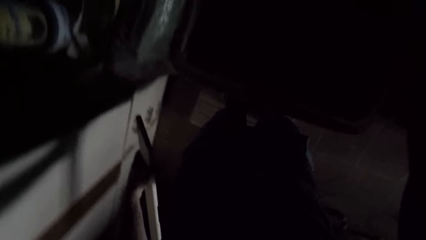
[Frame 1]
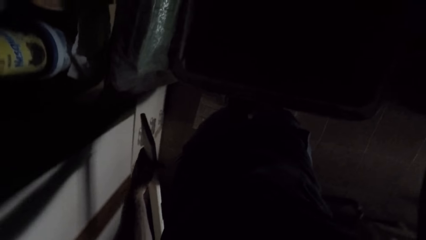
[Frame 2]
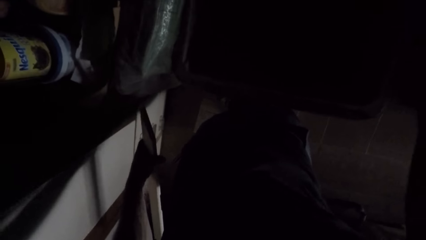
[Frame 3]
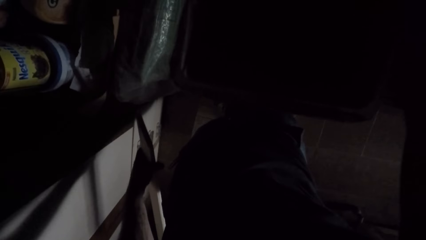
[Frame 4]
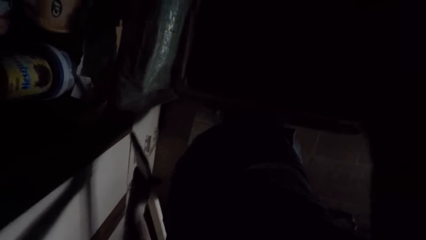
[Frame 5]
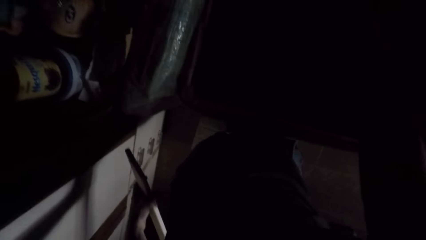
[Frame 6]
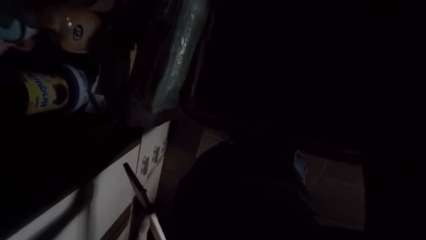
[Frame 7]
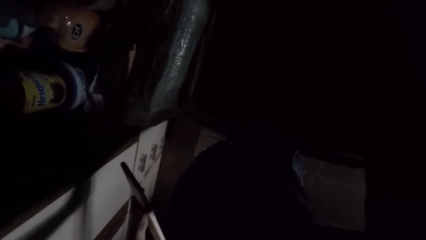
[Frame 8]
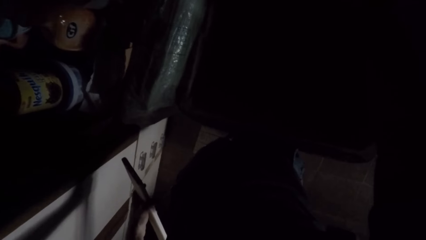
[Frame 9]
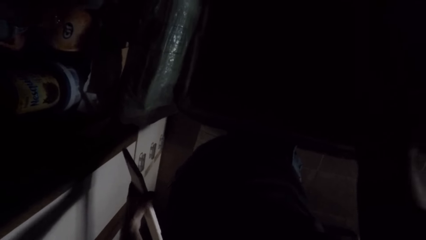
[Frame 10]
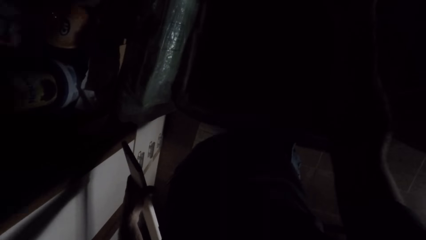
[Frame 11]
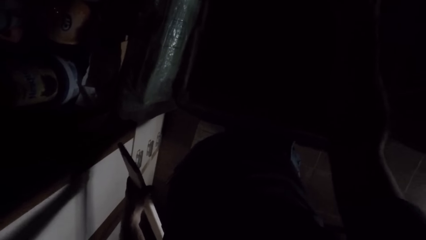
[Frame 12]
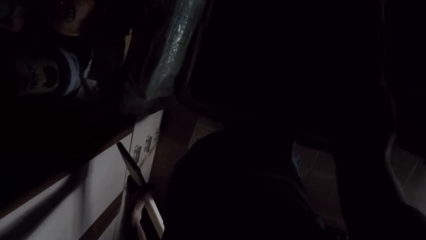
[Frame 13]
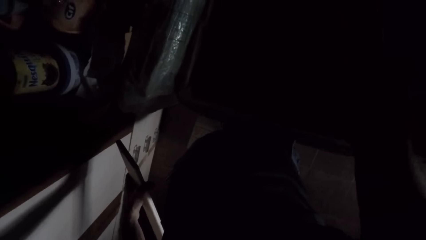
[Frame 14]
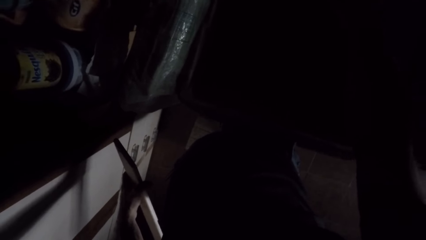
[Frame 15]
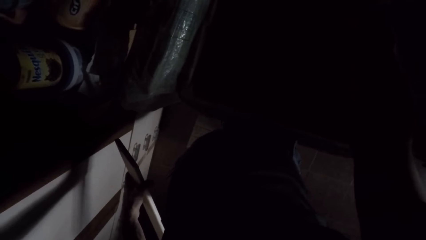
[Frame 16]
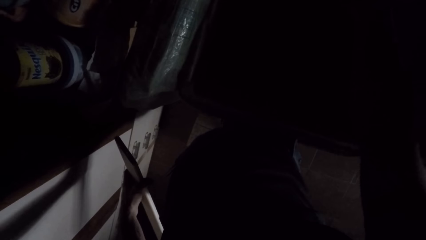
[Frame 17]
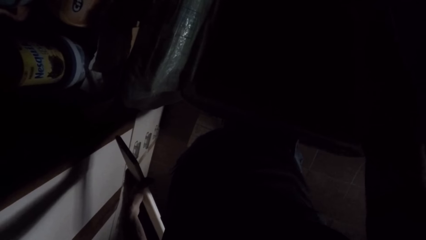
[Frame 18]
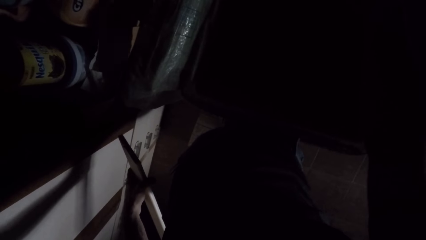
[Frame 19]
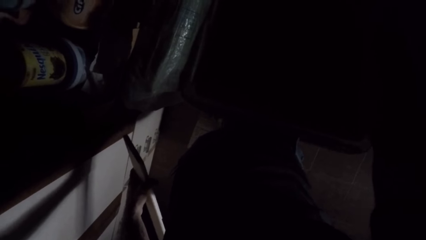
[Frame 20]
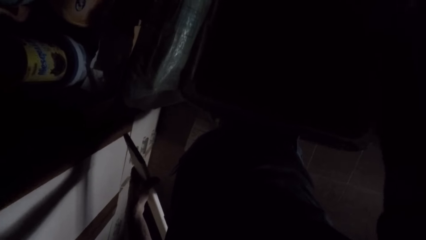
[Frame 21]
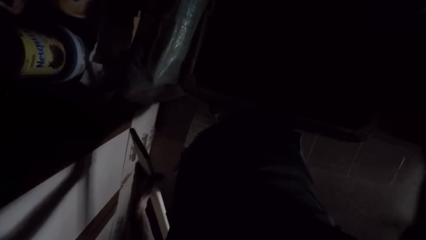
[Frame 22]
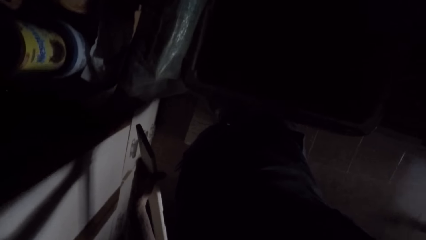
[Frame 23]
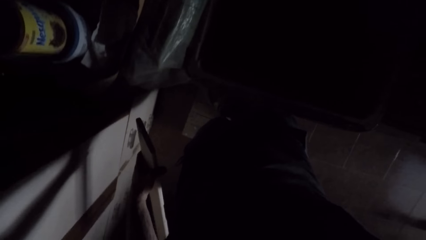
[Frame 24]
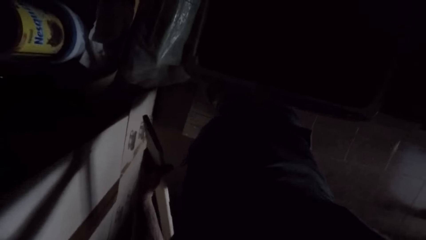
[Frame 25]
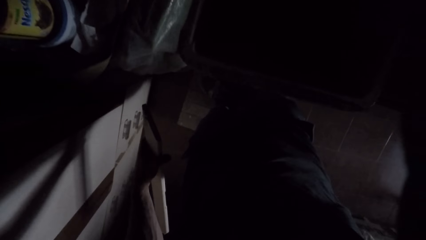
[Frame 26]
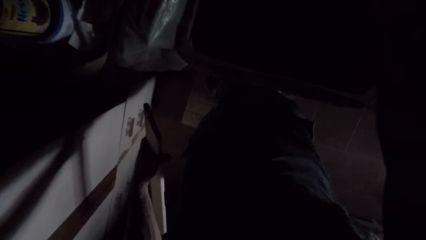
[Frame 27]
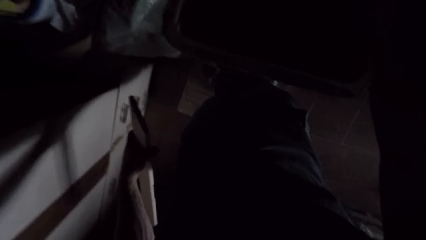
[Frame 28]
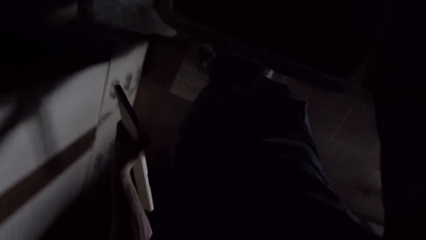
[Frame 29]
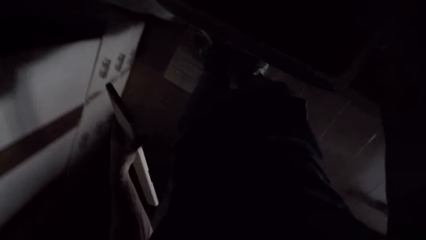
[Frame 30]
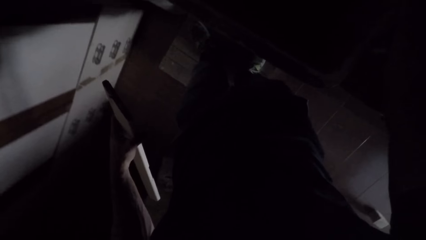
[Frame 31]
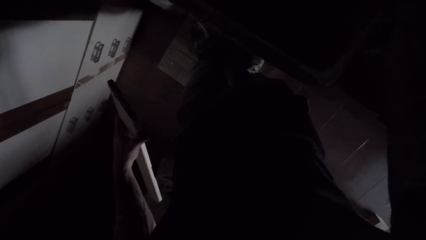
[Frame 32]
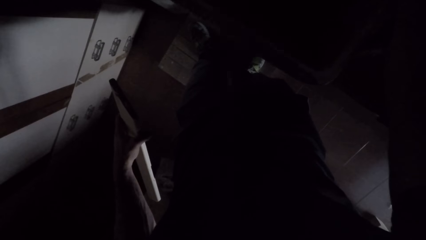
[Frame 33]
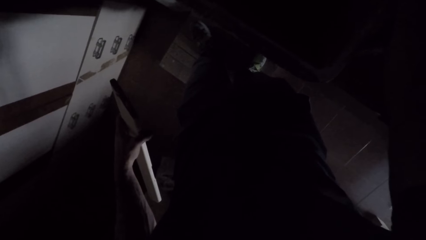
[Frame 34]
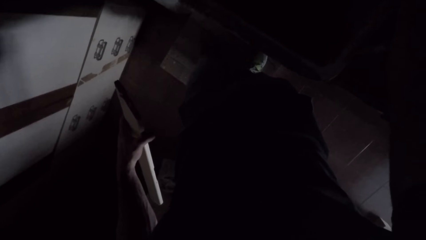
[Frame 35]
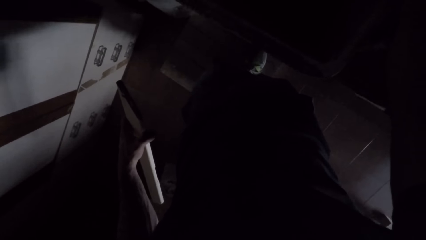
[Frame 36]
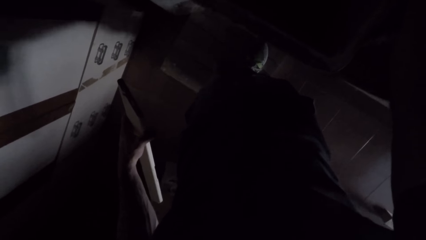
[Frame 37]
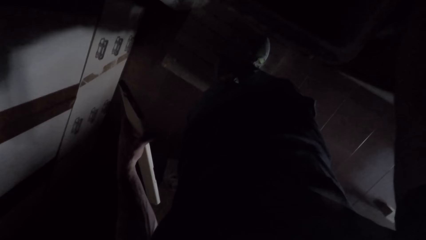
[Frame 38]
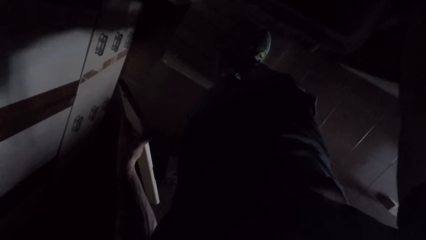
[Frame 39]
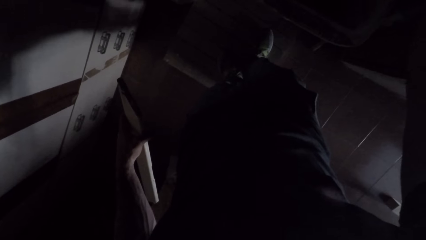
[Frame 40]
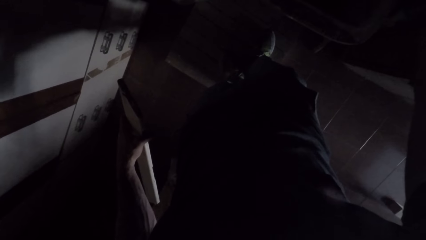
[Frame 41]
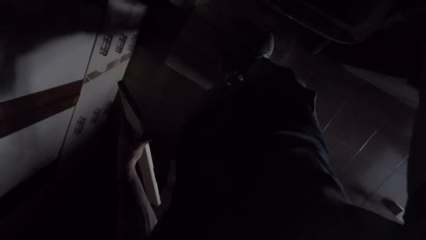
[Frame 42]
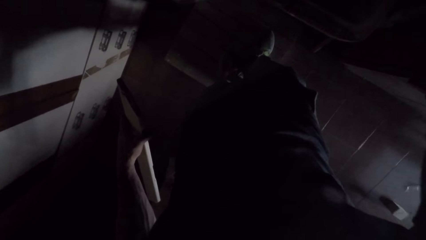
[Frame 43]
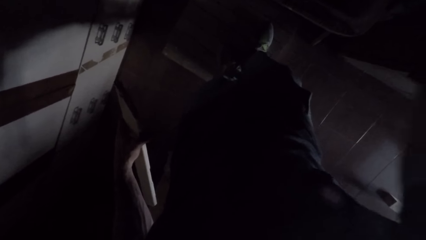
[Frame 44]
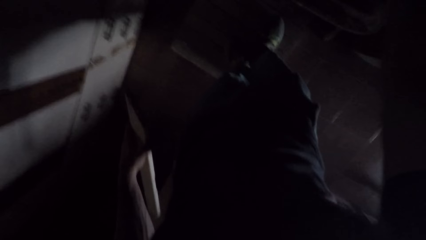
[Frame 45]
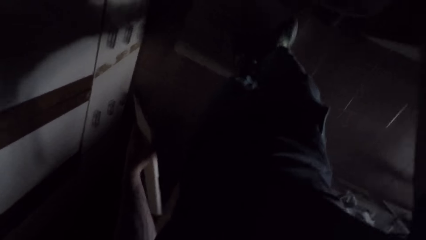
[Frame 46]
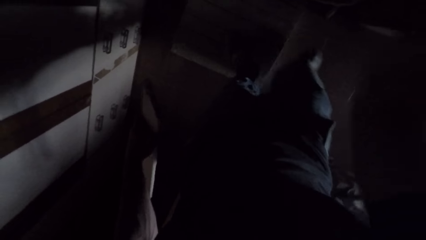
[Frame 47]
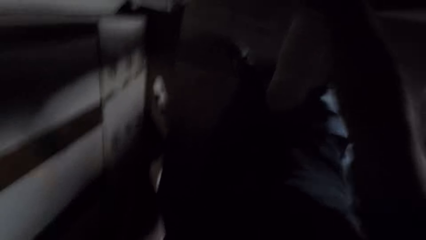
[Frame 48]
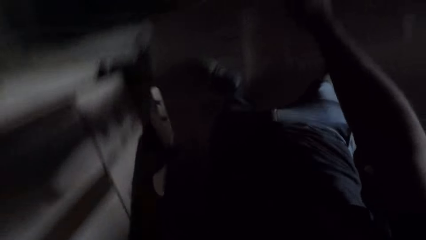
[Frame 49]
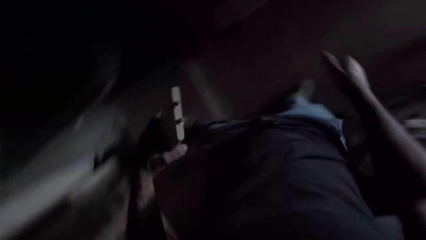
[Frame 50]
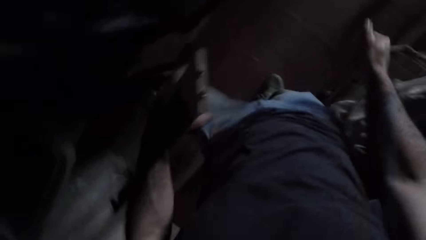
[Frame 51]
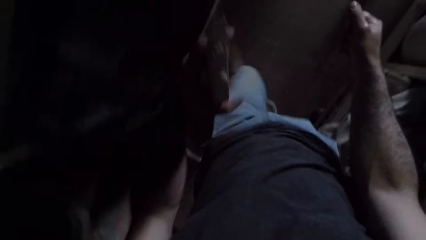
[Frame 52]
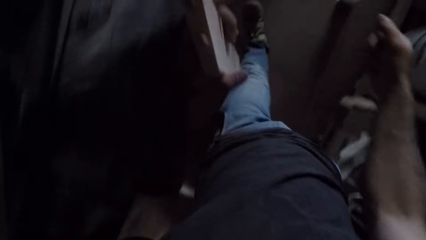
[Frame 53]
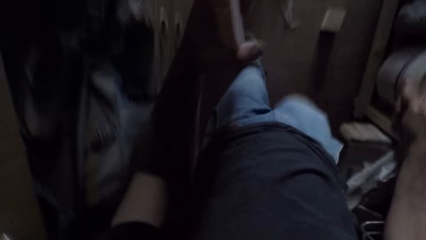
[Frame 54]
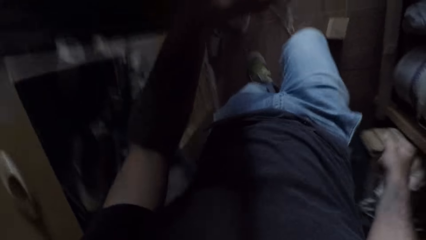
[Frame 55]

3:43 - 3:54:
The camera wearer puts on a tap with his right hand. He picks up a cloth. He puts off the tap with his right hand. He walks around the workshop.

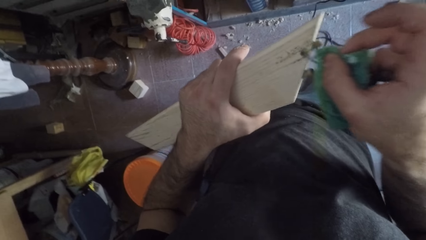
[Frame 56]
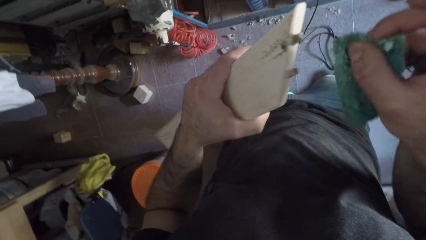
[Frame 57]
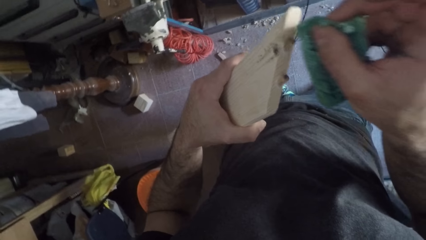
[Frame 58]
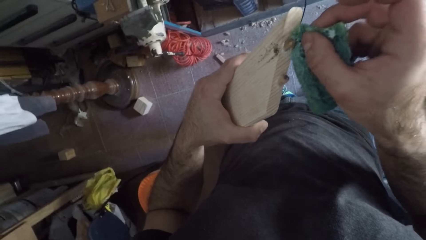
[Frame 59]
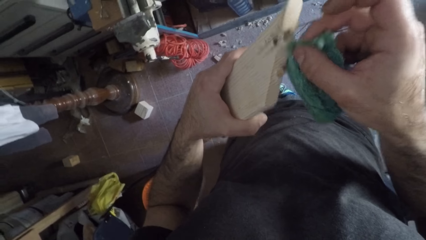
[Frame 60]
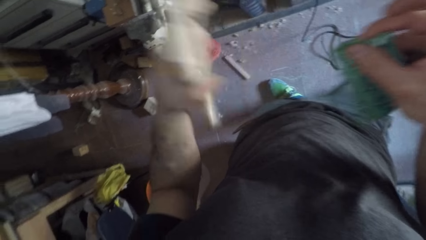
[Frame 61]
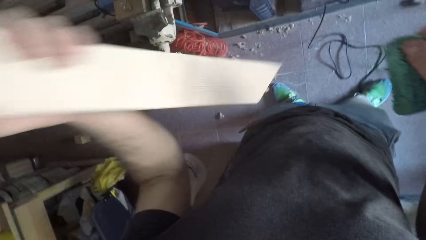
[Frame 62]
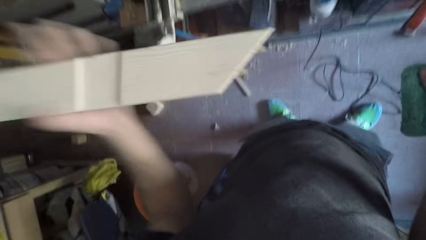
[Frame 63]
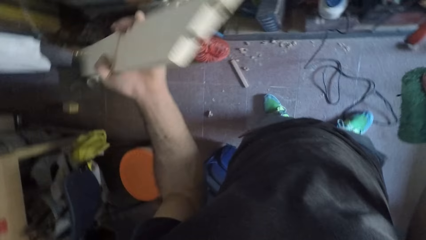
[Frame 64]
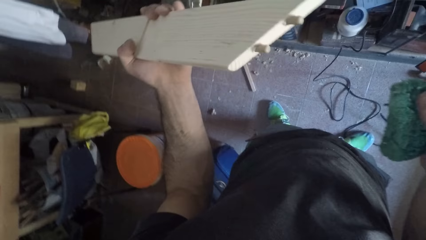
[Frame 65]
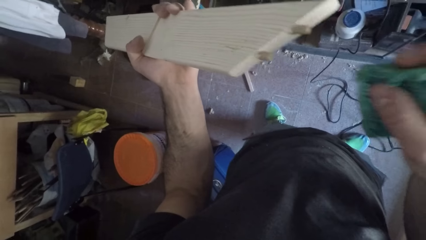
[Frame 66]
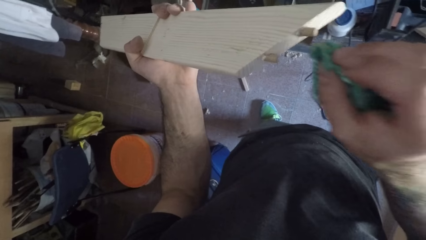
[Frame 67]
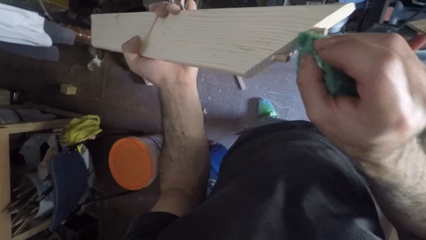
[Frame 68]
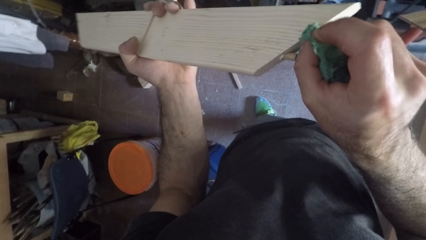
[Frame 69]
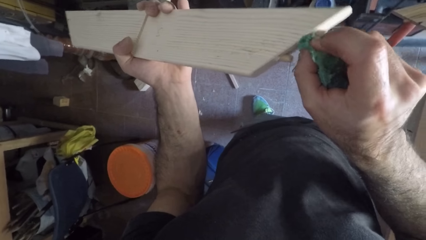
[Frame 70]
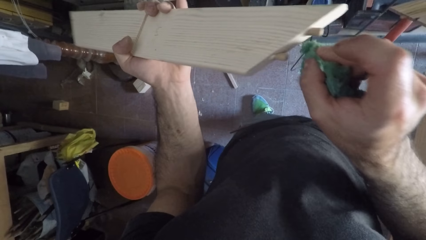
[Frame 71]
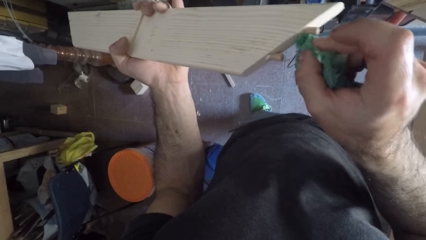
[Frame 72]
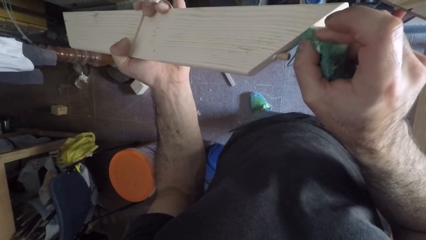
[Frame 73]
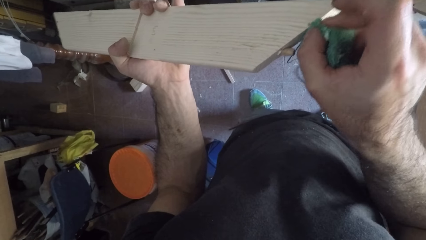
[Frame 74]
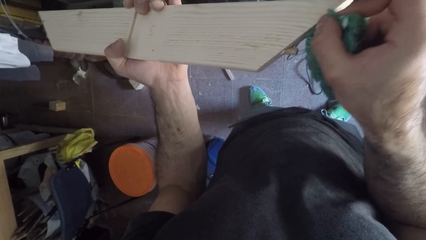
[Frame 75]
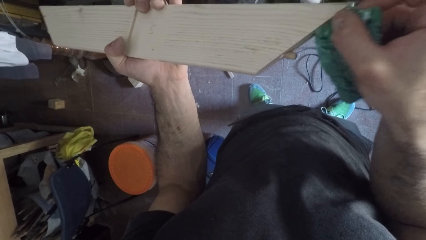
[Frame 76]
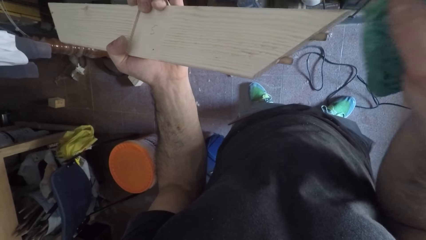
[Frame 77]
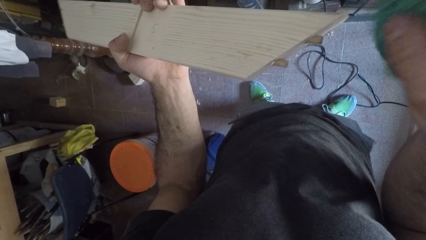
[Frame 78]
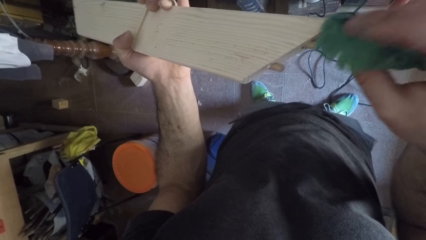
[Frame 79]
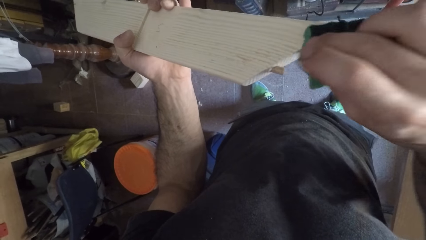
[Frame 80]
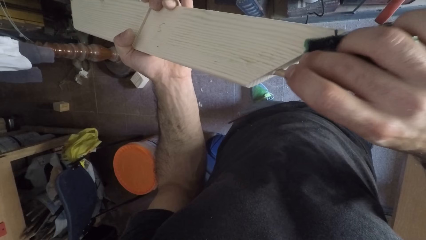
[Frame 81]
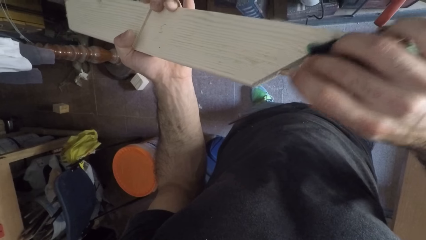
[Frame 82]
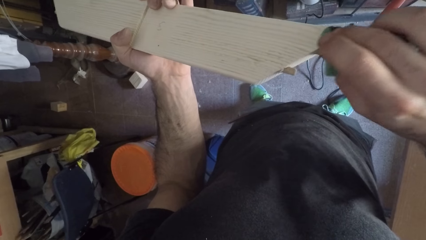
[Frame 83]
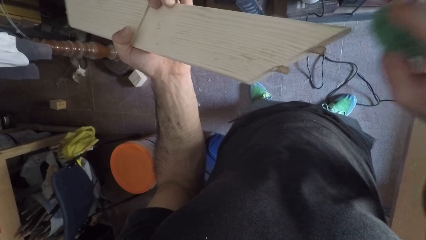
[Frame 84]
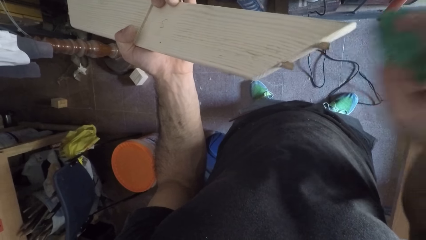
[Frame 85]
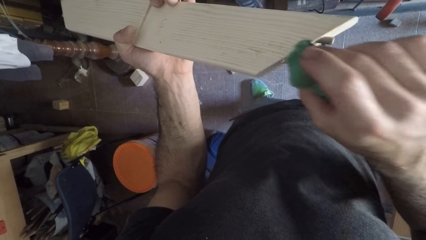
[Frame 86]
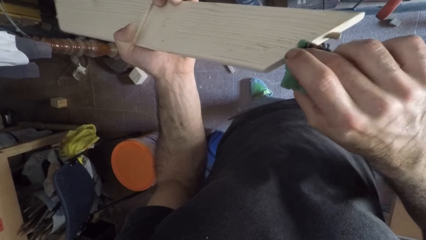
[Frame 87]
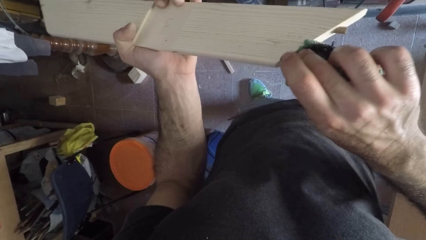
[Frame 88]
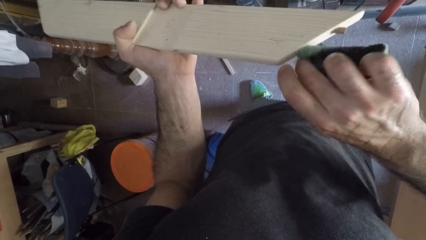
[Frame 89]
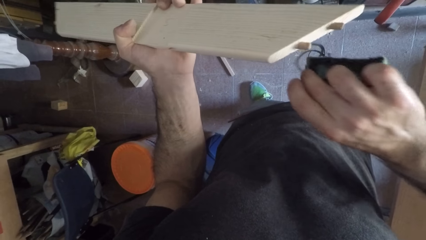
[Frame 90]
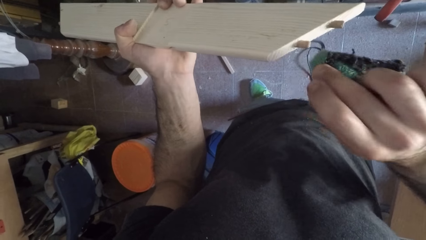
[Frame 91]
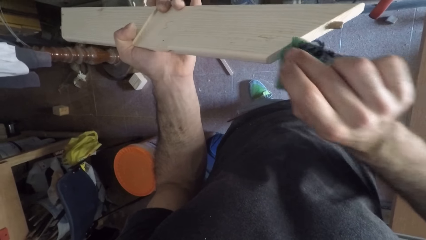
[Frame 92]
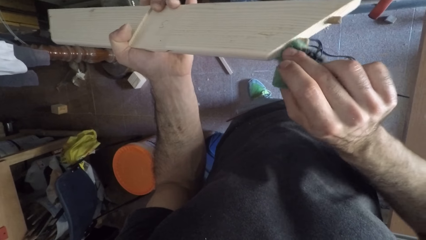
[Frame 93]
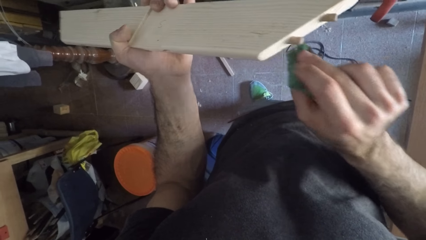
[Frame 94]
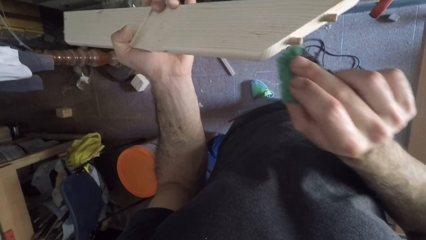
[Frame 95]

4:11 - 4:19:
The camera wearer flips the wood upside down. They wipe the wood with a piece of cloth.
